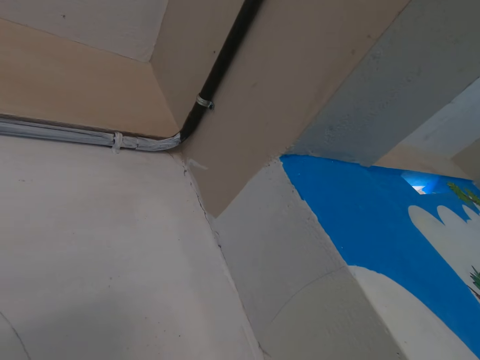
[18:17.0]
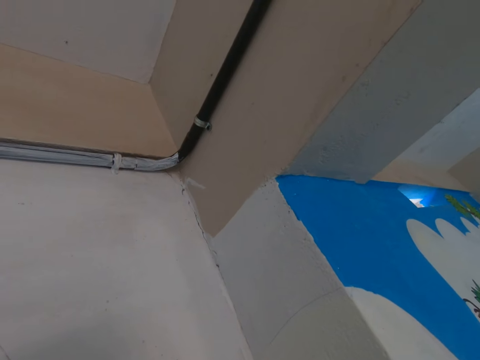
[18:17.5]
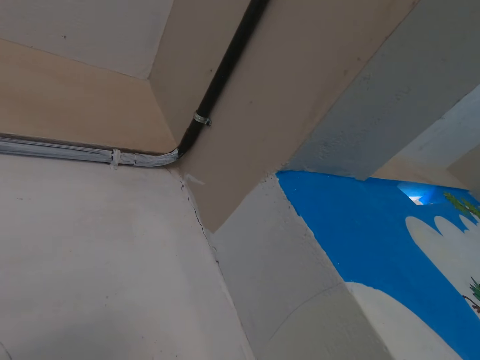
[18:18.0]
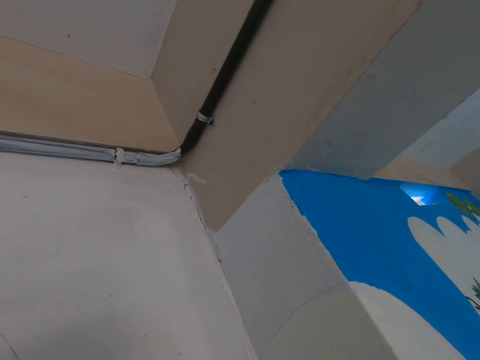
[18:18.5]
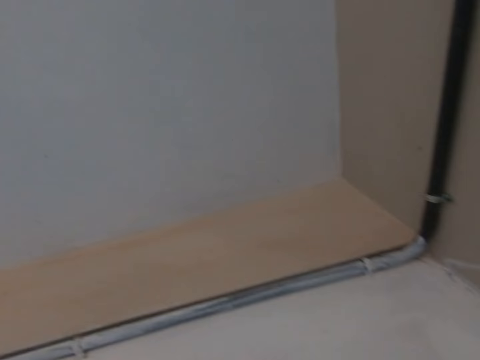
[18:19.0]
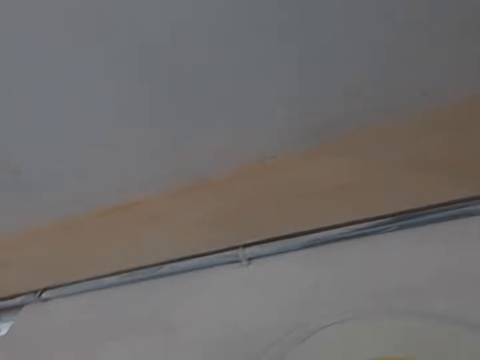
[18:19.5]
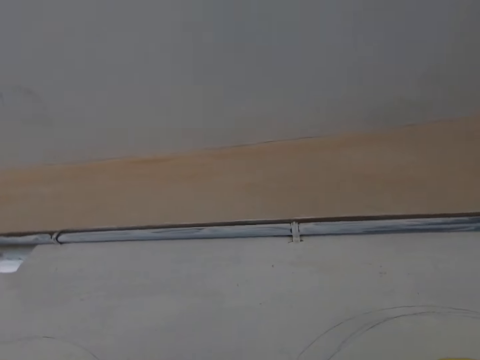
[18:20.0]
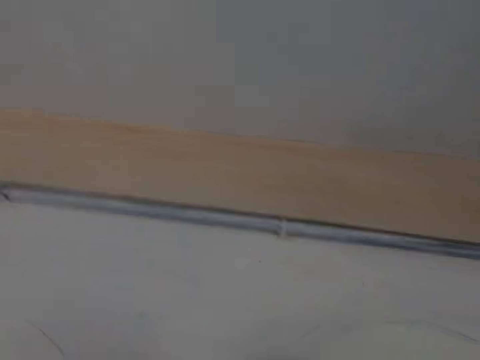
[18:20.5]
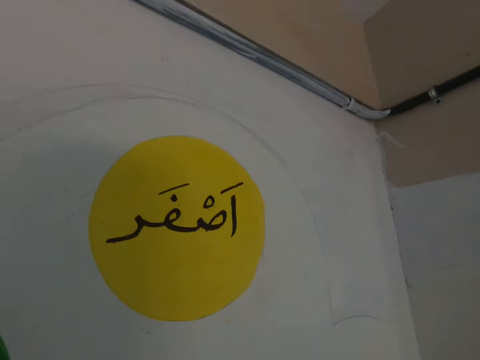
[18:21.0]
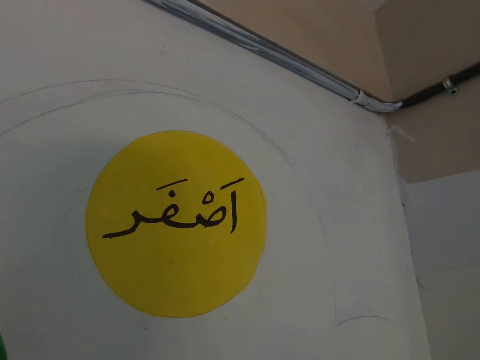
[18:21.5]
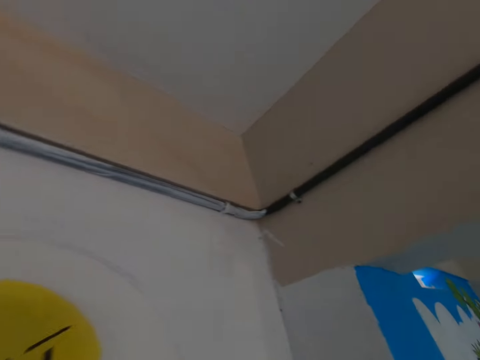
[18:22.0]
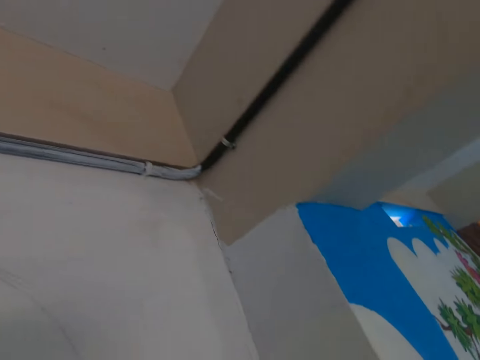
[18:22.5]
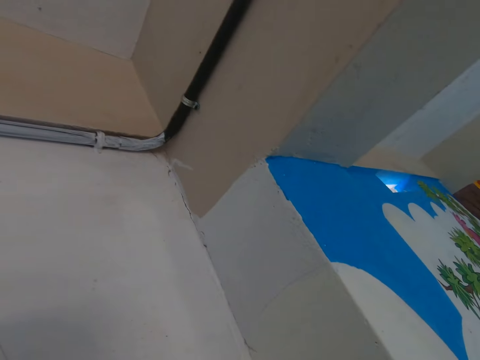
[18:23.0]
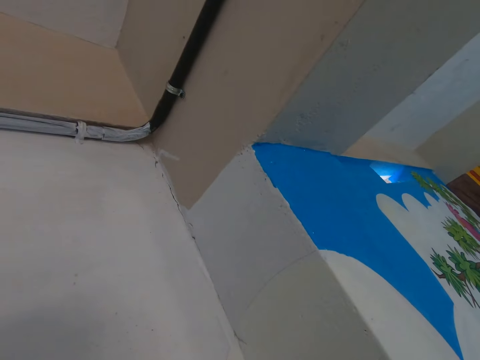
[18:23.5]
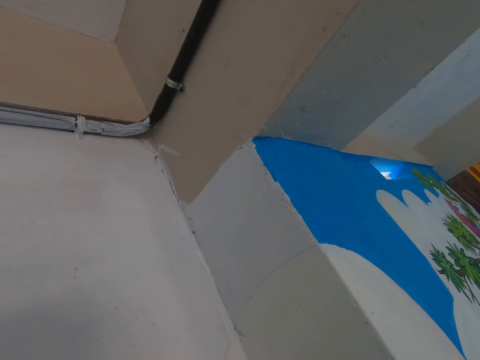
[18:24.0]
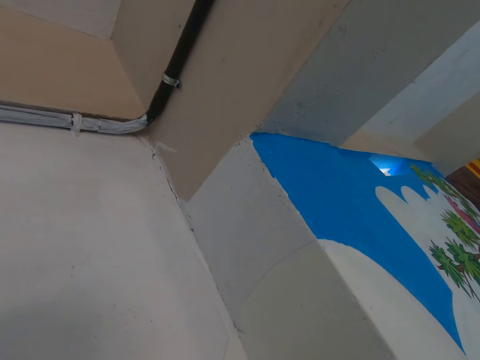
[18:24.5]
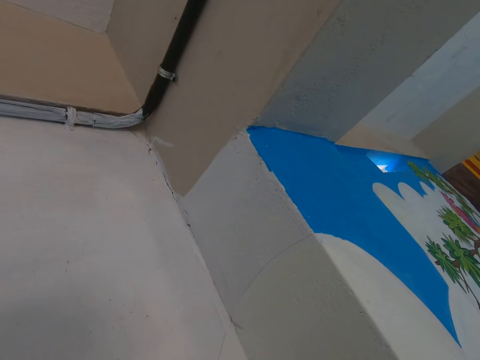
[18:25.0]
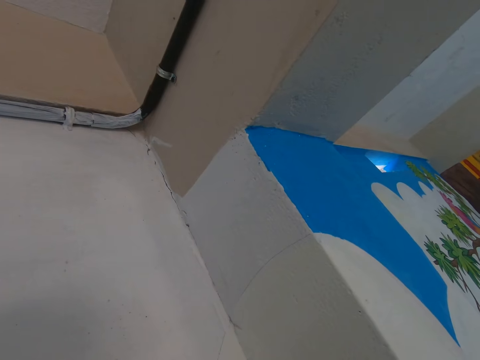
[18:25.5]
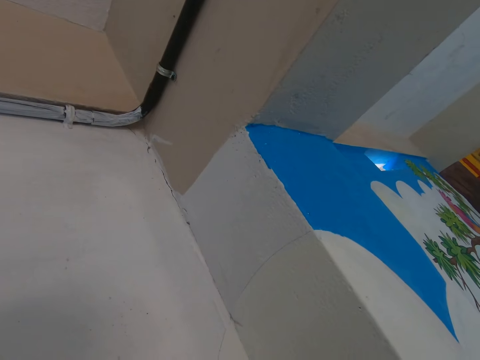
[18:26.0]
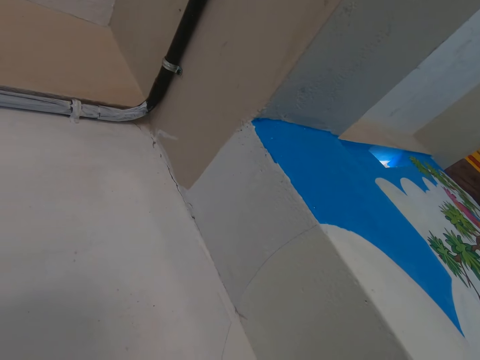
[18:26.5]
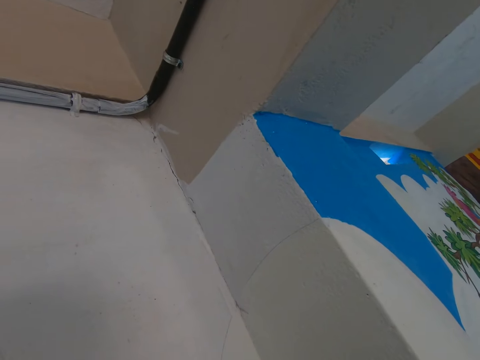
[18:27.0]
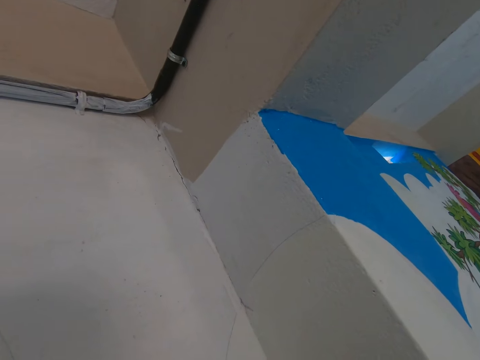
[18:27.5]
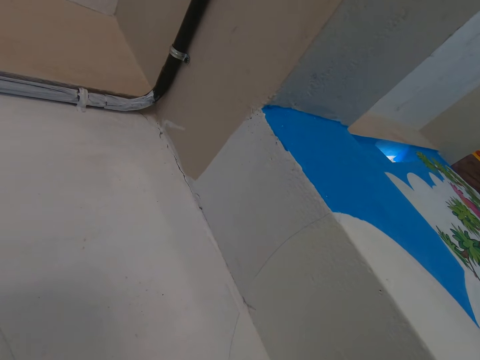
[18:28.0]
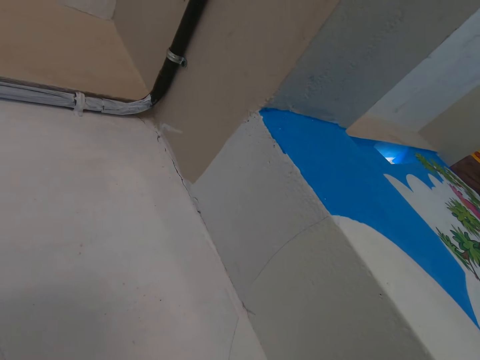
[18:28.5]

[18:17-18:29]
The camera wearer moves around the house. They do some activity.

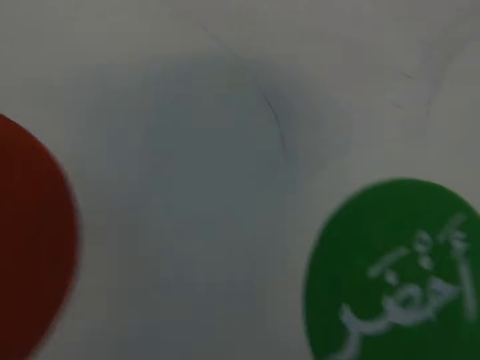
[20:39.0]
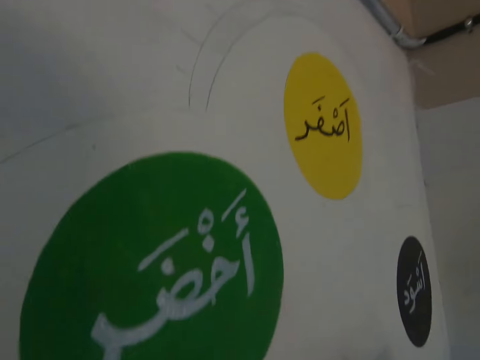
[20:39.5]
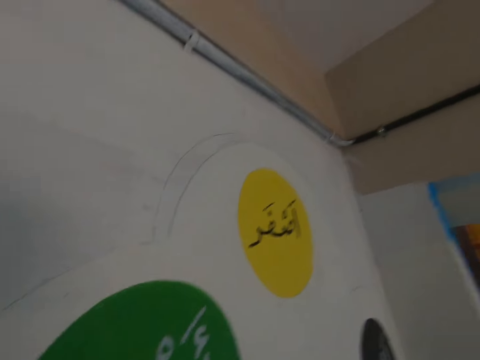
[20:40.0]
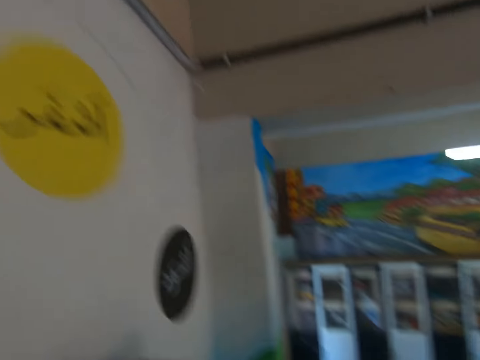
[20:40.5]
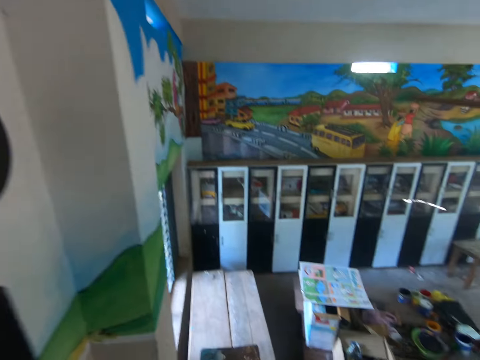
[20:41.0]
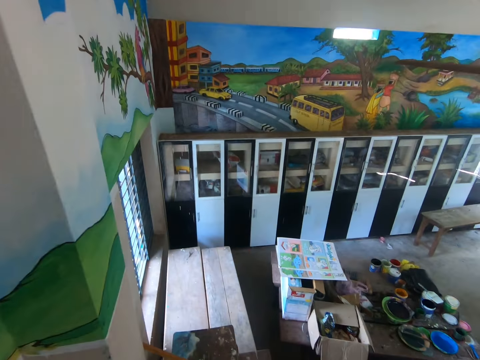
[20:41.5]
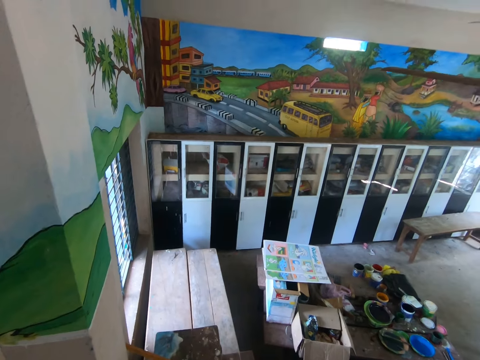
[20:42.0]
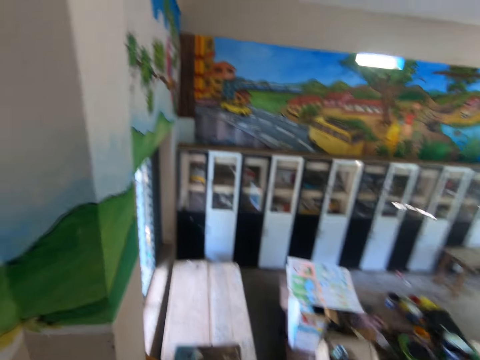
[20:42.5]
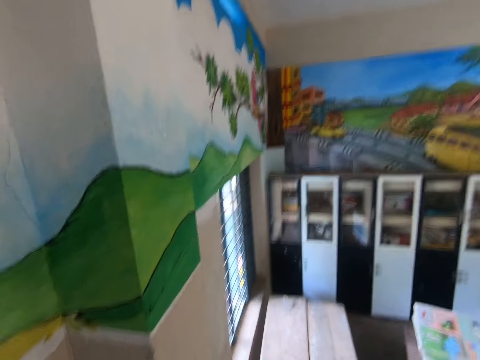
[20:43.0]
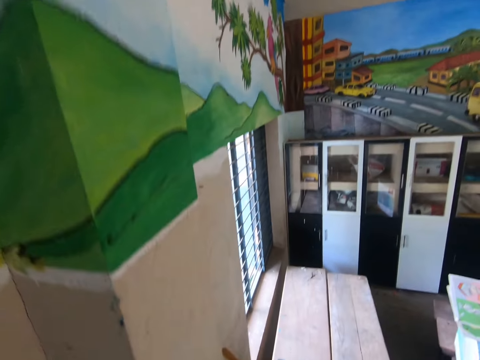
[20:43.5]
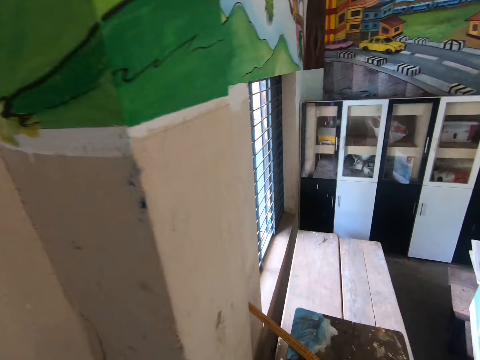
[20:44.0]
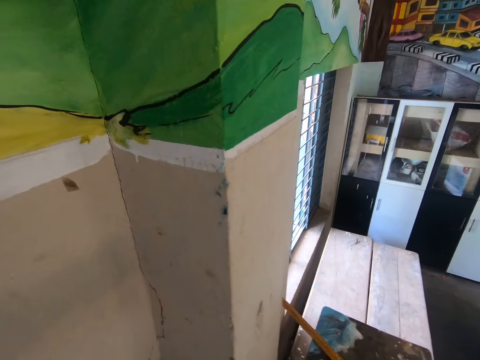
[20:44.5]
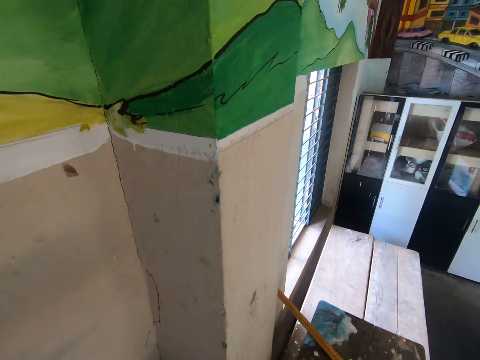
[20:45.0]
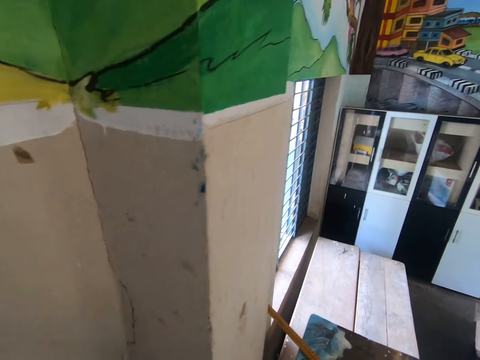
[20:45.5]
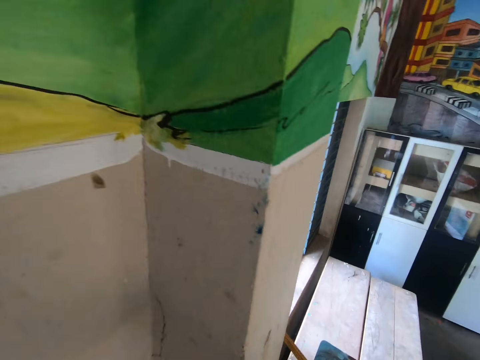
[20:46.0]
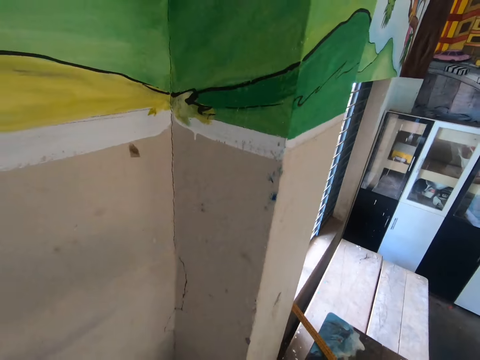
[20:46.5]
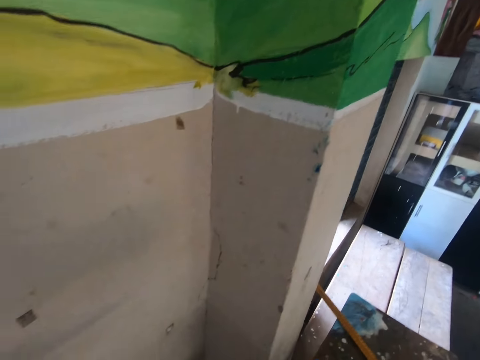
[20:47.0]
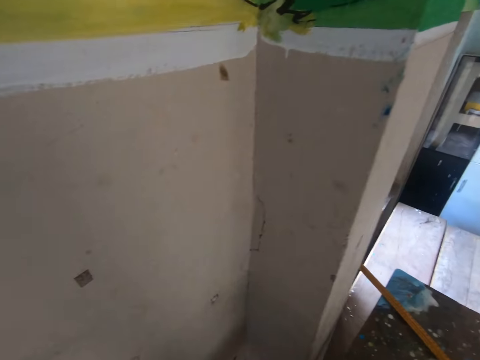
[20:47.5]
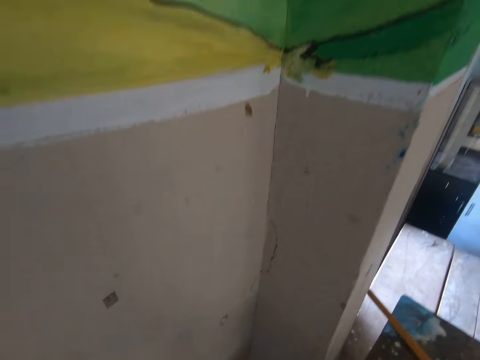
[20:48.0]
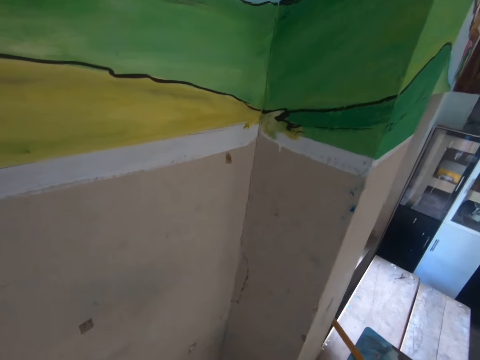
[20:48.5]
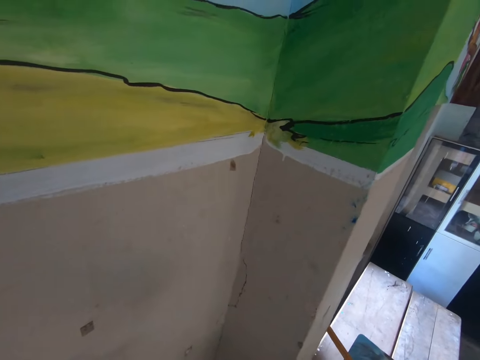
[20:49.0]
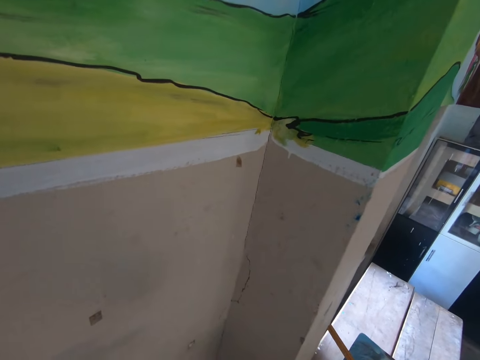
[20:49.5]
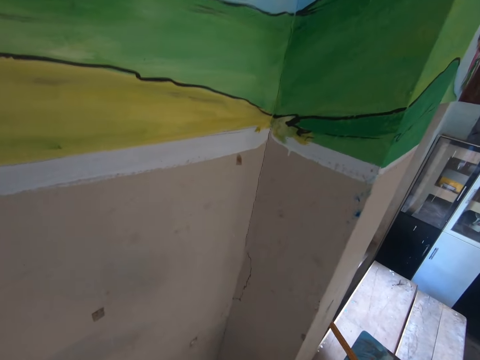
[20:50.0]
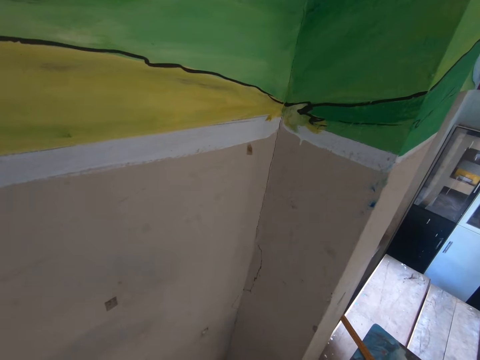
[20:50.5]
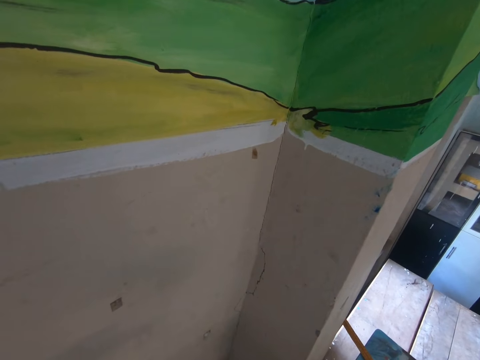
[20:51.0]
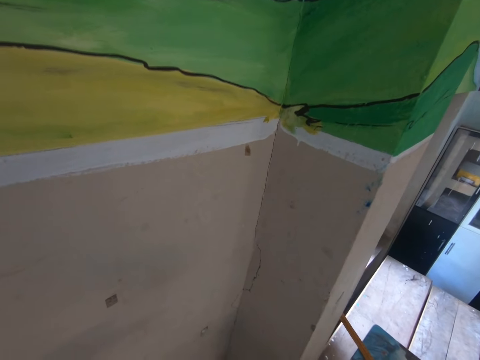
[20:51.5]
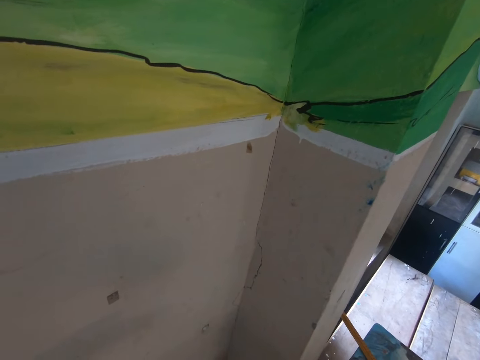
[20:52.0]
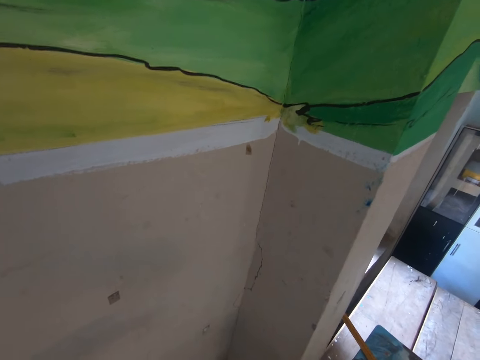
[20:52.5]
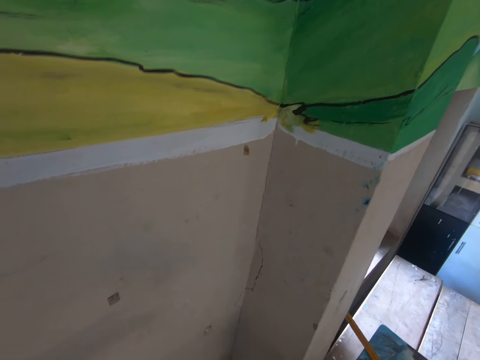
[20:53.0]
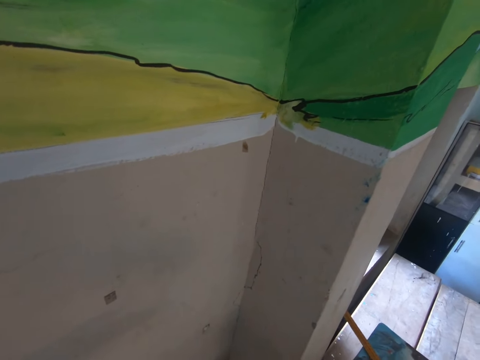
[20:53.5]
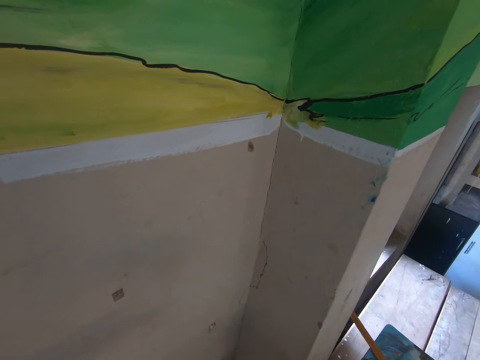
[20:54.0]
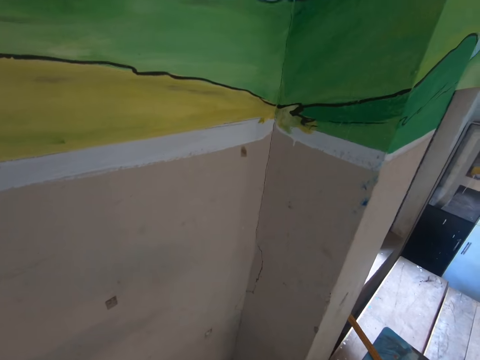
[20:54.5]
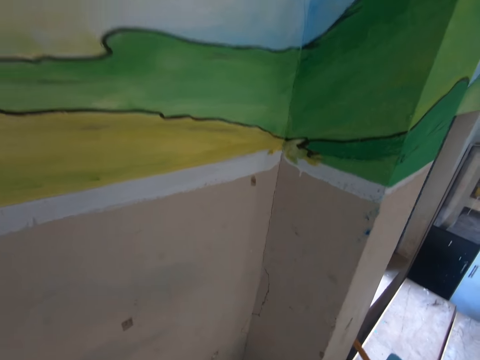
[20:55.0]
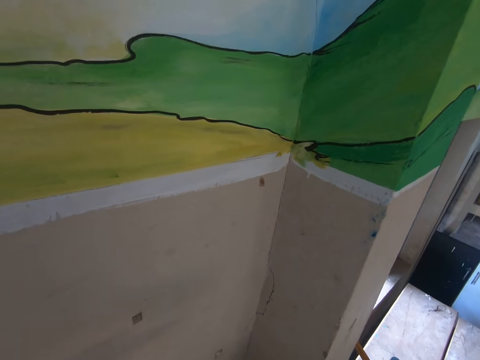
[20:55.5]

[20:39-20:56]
The camera wearer turns around the house. They do some activity.
